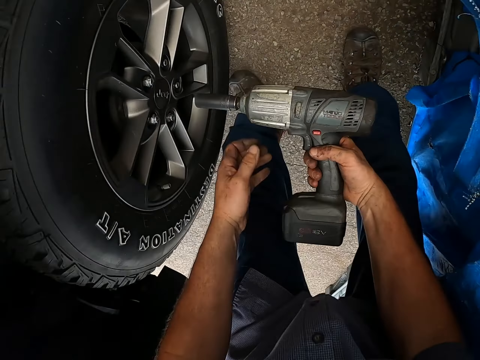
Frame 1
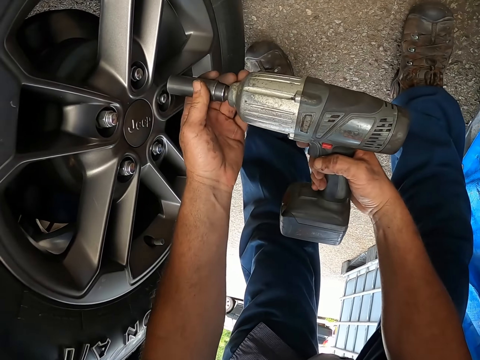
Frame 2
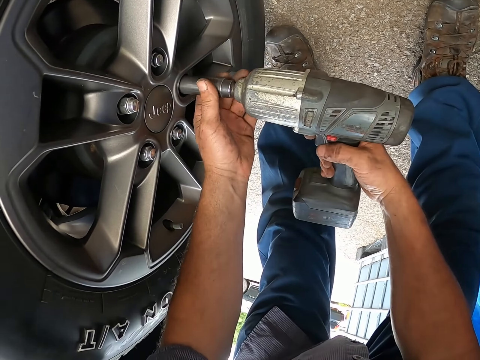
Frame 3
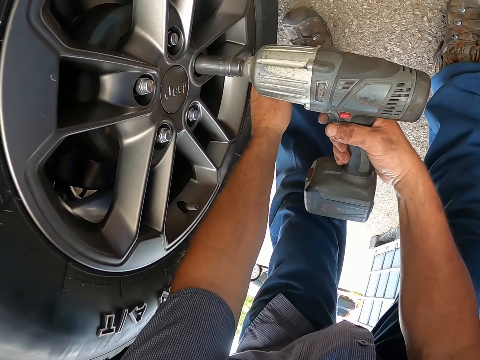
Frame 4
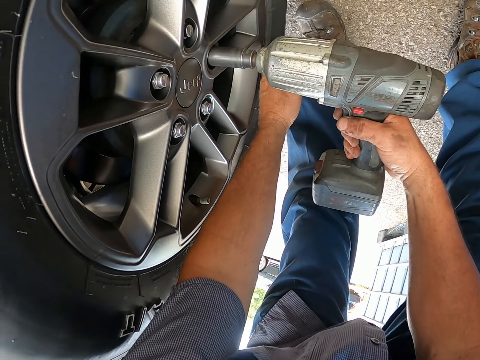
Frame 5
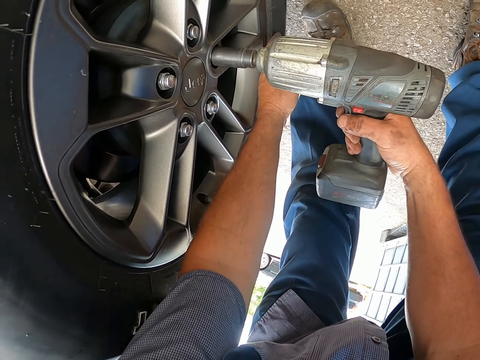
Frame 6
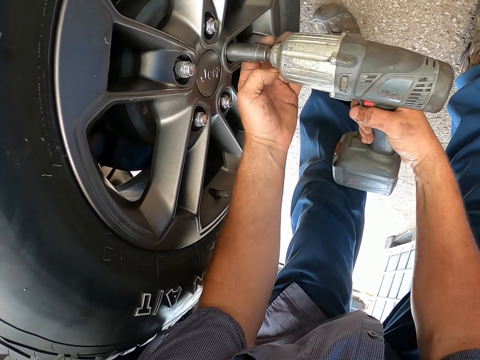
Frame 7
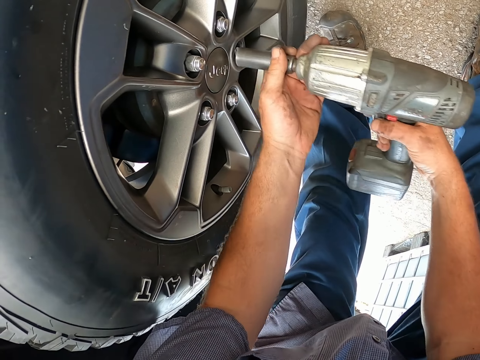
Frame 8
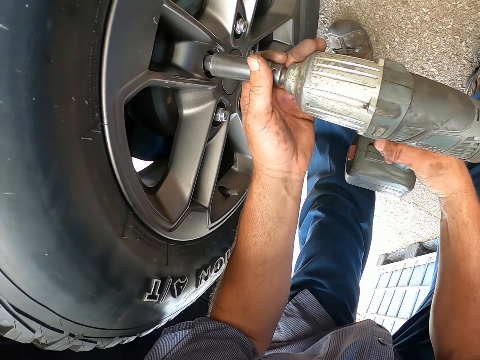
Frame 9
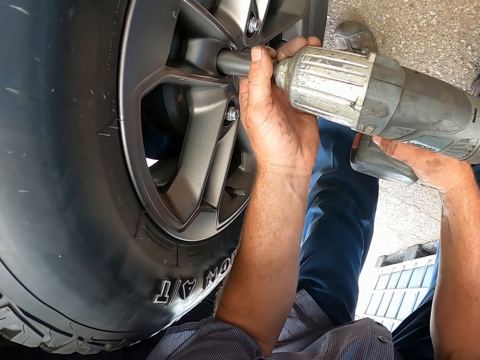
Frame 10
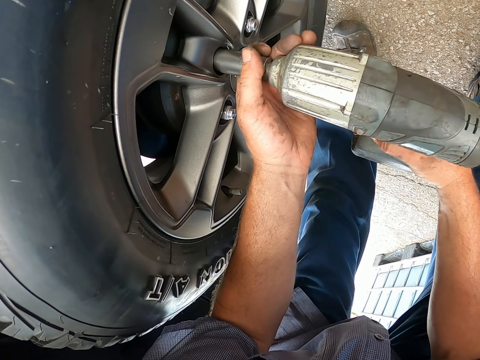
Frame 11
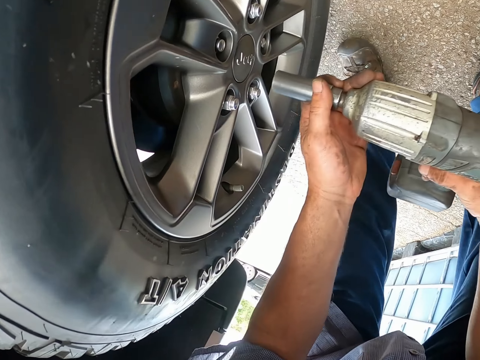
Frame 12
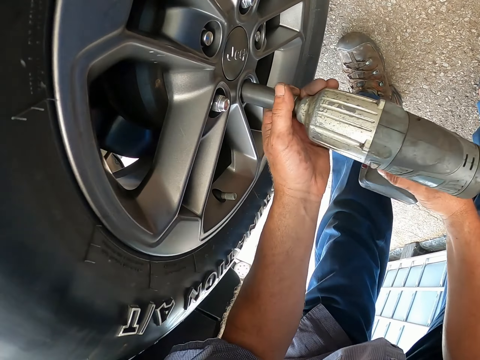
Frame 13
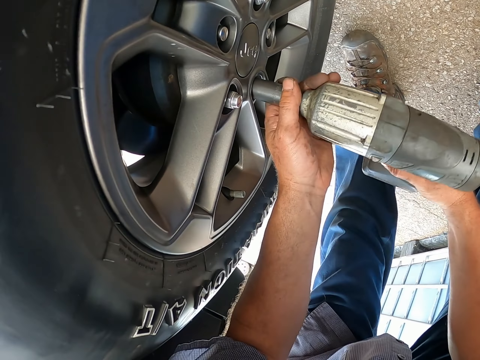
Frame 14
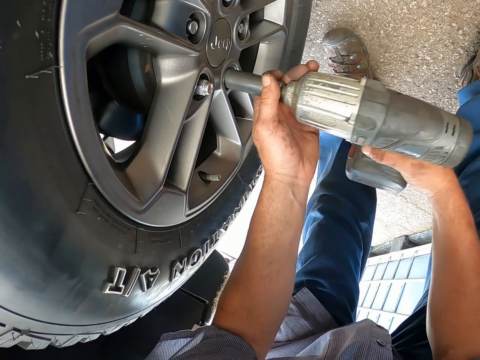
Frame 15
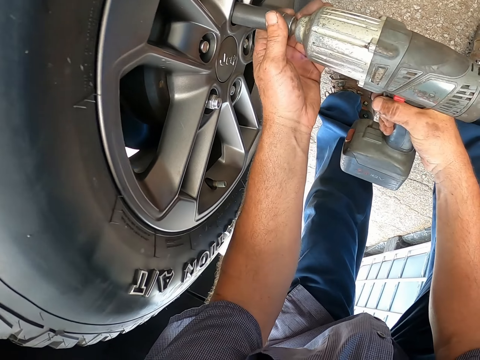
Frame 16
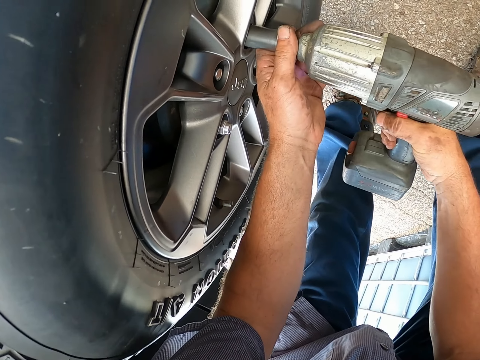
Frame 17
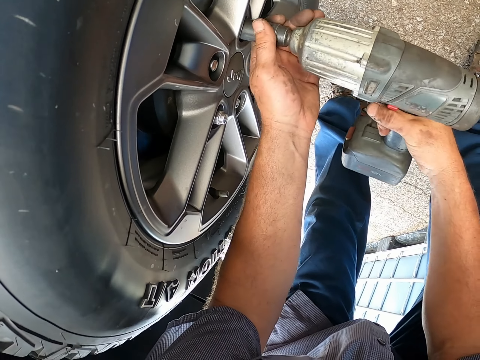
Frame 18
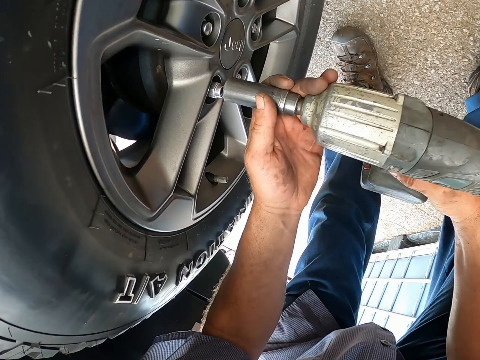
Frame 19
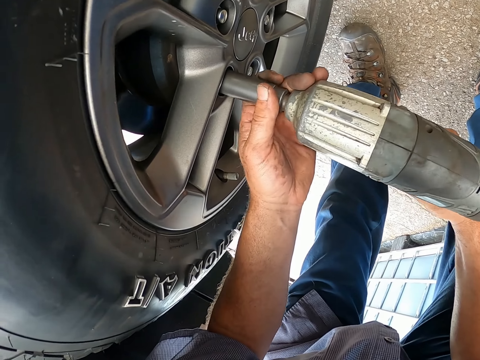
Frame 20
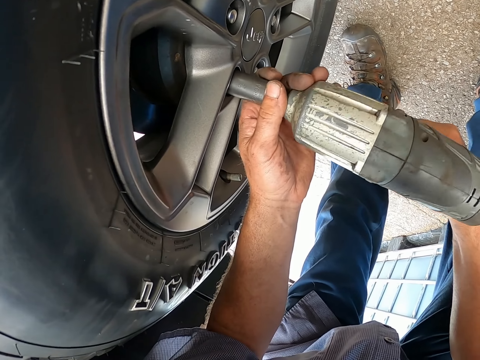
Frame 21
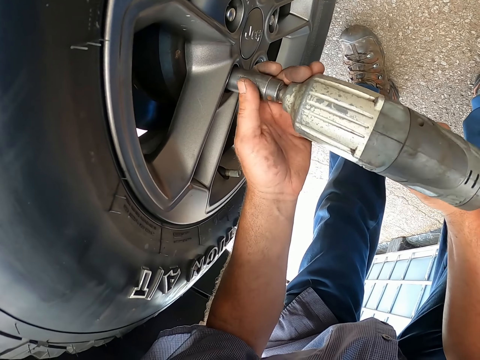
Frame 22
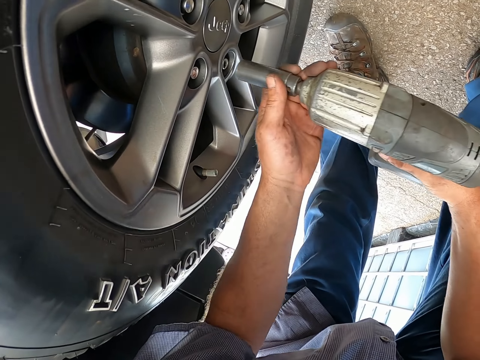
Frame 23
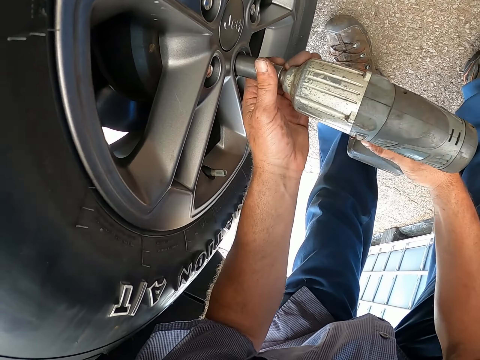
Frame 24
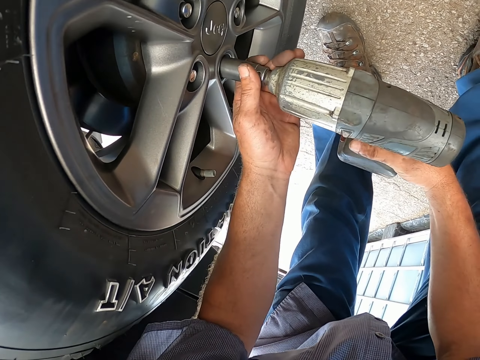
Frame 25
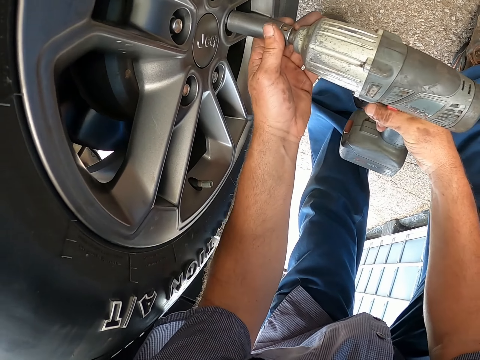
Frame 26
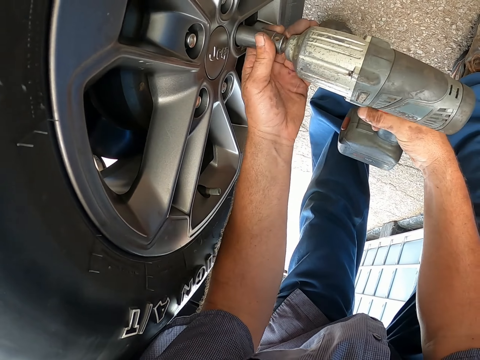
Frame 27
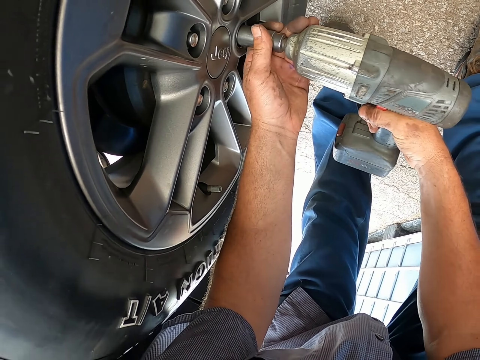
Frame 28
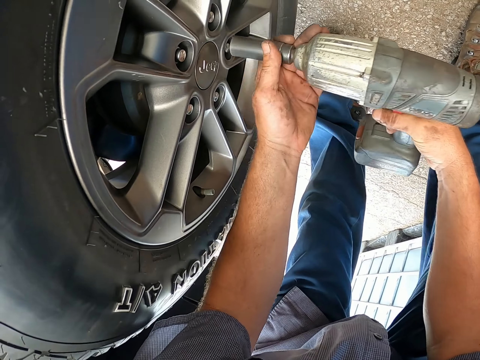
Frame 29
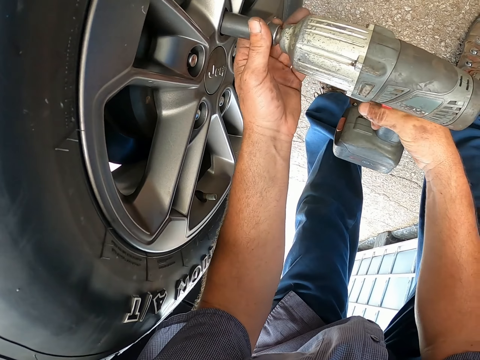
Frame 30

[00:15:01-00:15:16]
The camera wearer fixes the bolts on the wheel with the electric wrench.

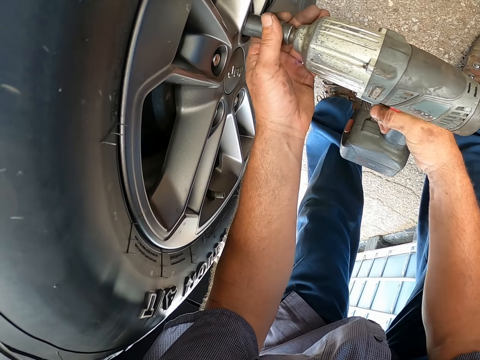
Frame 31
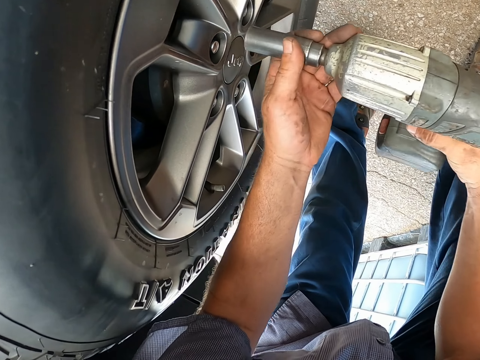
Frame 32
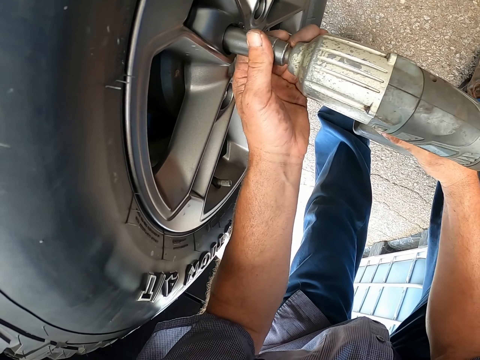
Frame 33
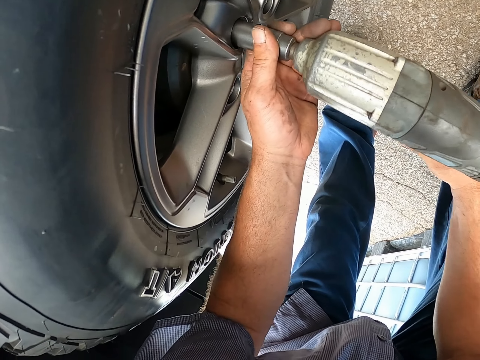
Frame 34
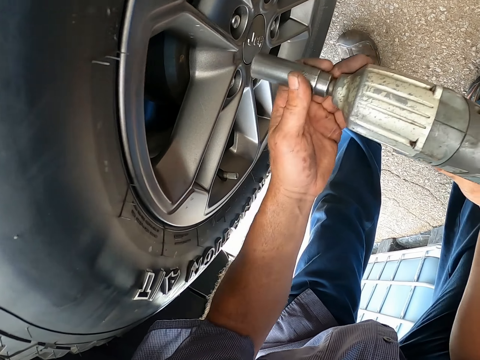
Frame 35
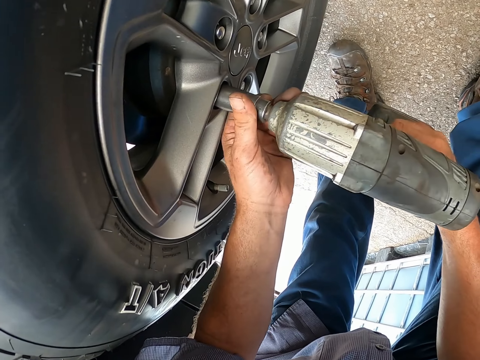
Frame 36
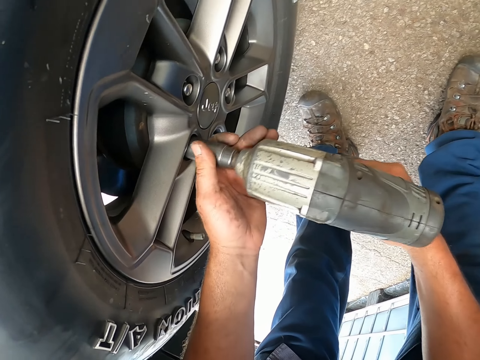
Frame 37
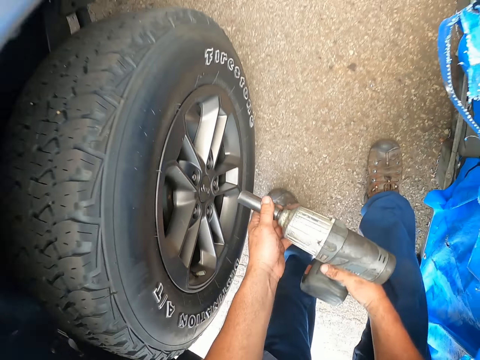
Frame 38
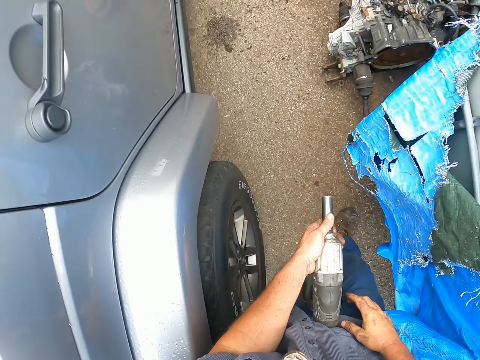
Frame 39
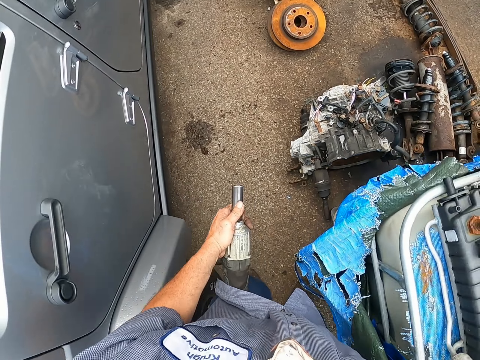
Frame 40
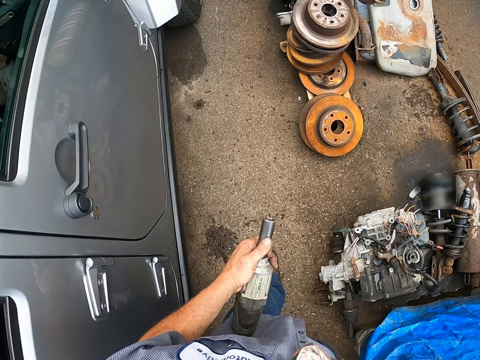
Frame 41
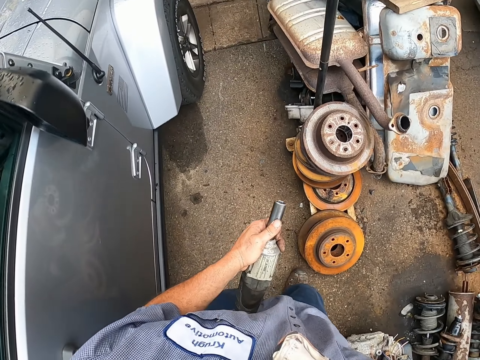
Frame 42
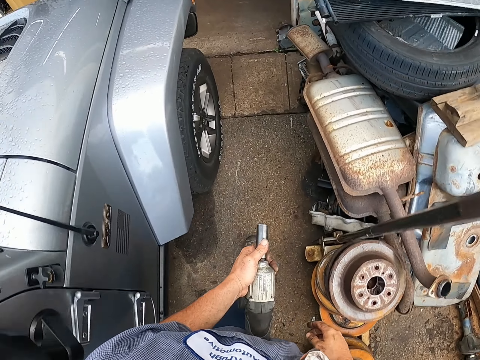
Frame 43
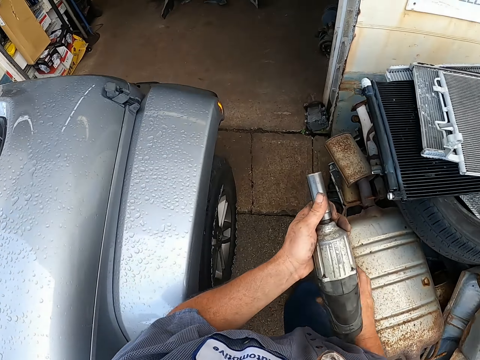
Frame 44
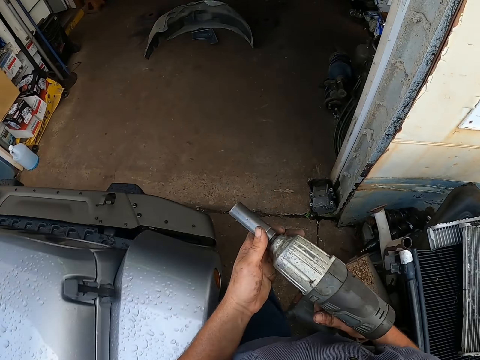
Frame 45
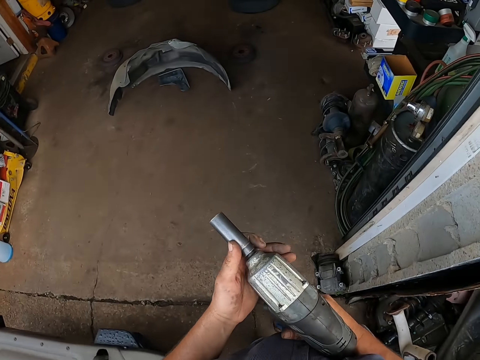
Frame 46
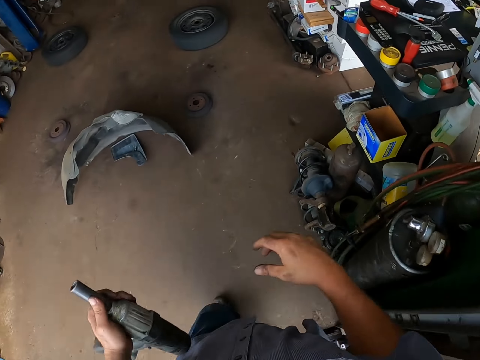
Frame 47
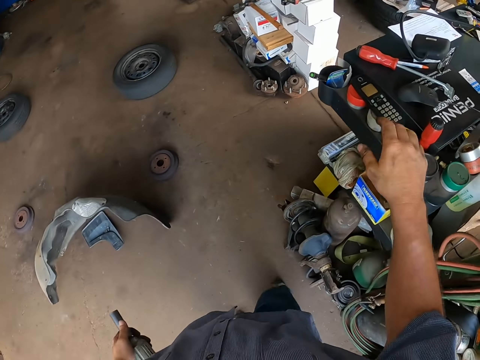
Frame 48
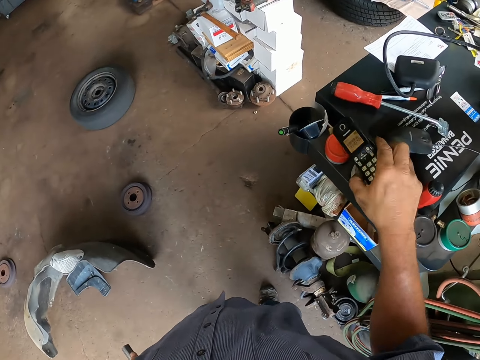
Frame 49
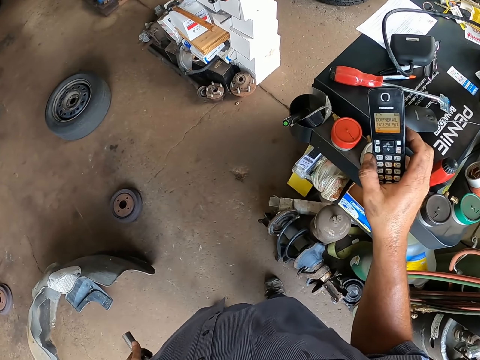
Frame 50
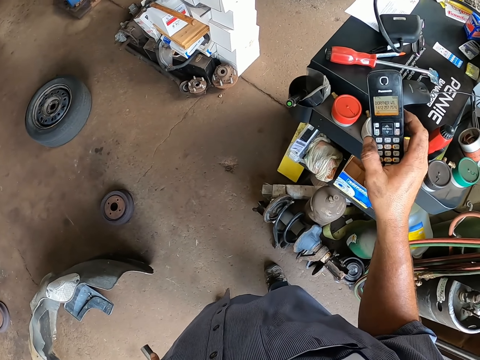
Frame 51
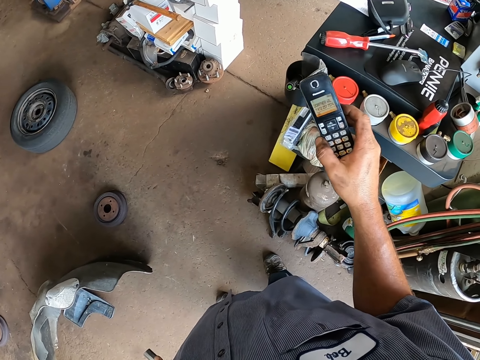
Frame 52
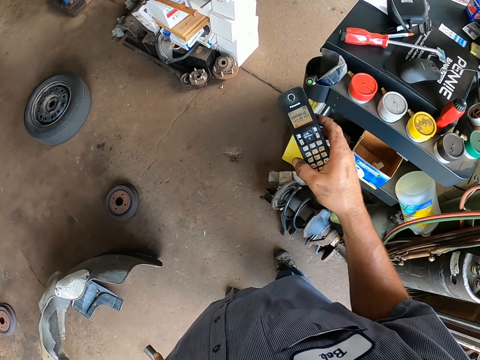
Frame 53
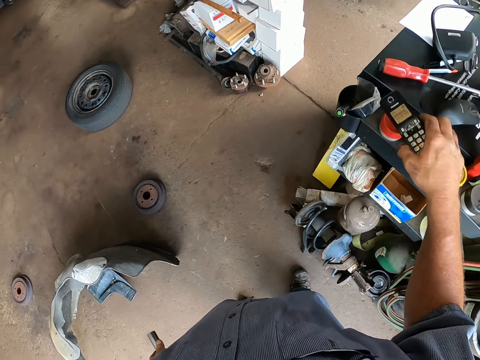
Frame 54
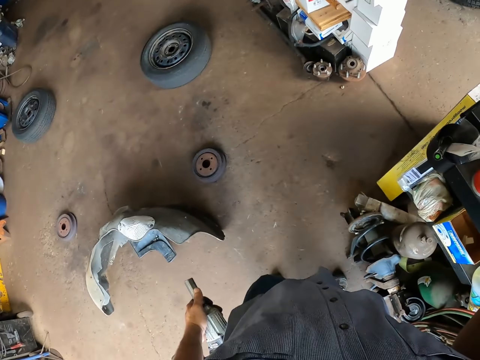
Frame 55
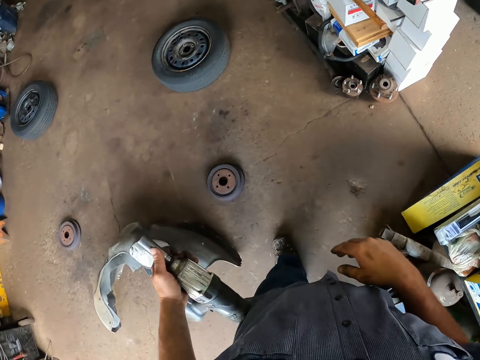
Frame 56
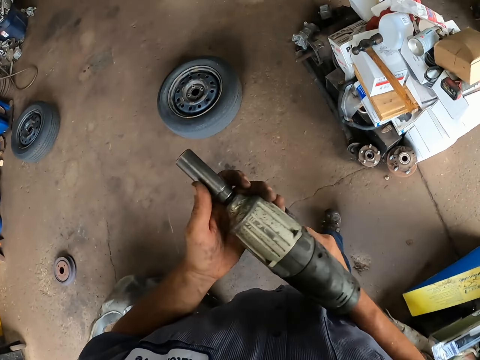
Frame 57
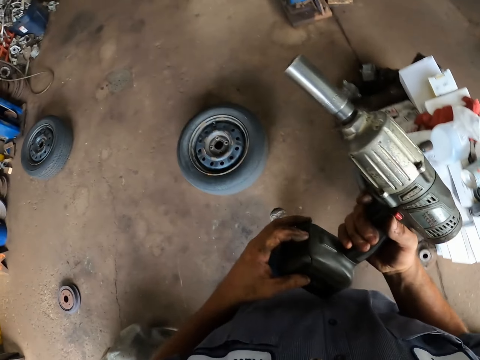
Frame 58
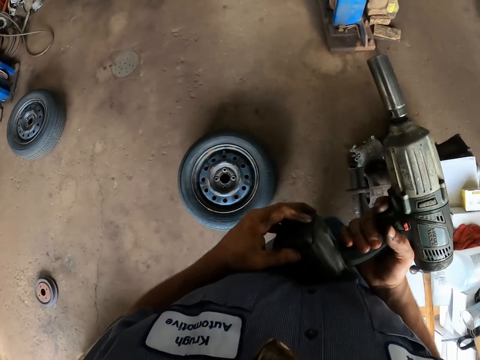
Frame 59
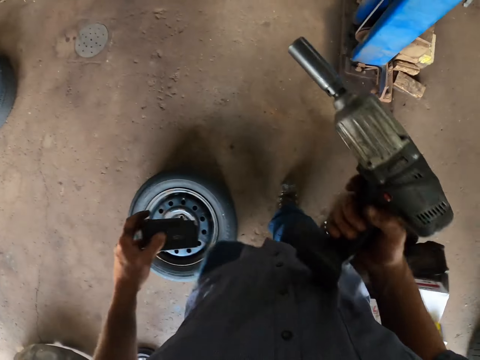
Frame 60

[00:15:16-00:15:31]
The camera wearer stops tightening the nuts. They walk around the car at the garage. They pick up his phone. They place the phone on the bench. They remove the battery from the electric wrench.
